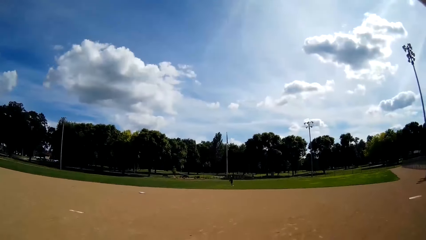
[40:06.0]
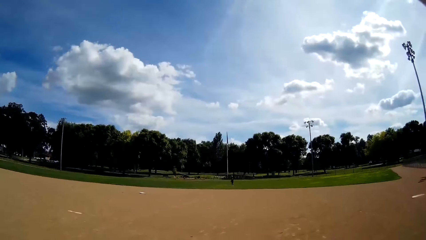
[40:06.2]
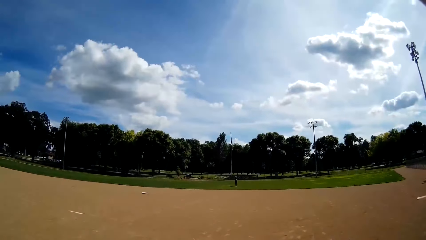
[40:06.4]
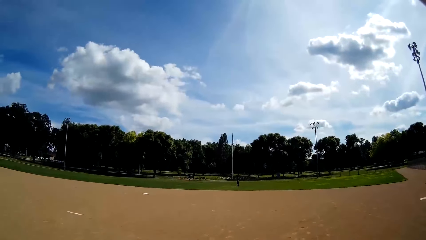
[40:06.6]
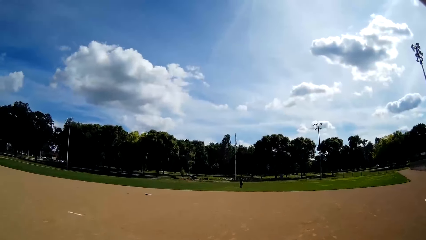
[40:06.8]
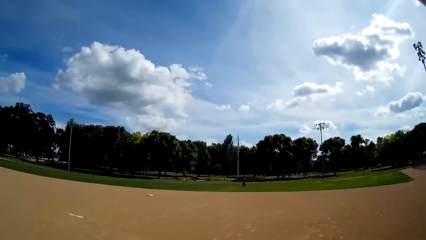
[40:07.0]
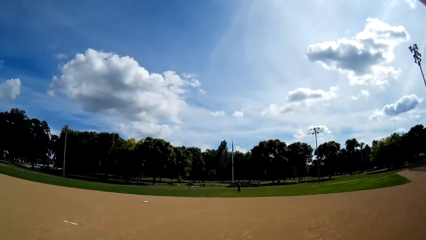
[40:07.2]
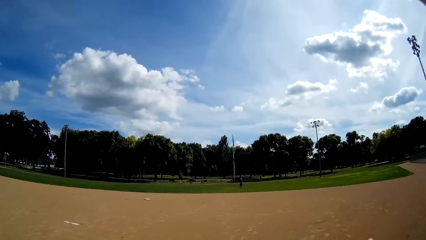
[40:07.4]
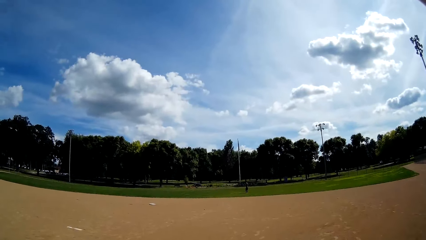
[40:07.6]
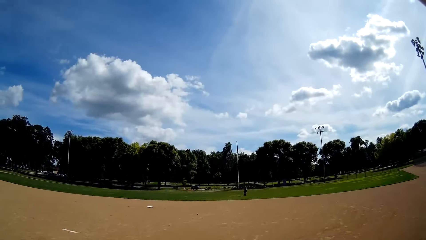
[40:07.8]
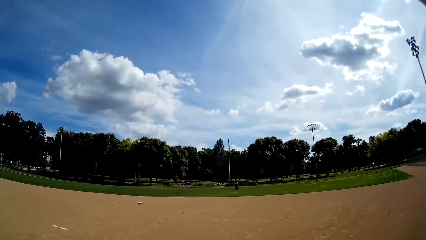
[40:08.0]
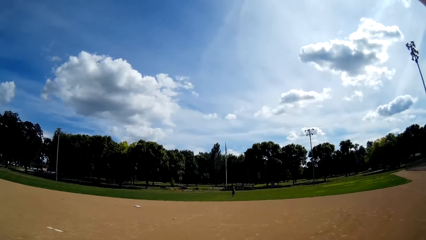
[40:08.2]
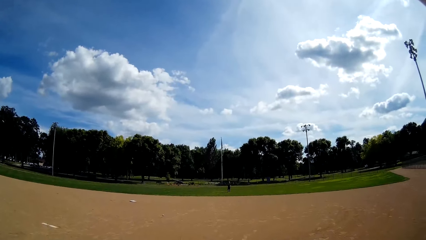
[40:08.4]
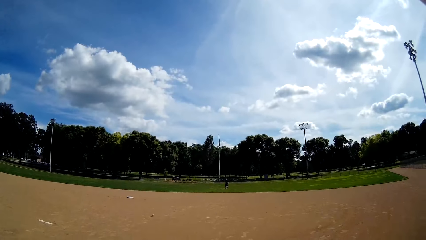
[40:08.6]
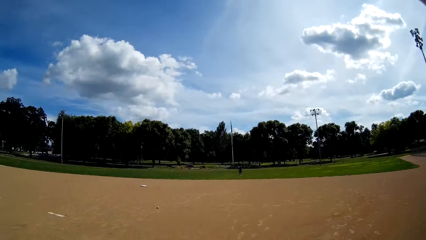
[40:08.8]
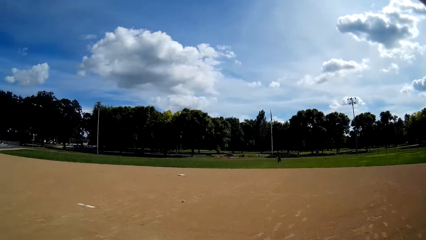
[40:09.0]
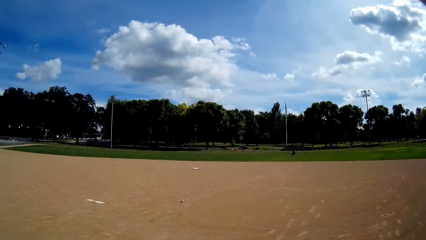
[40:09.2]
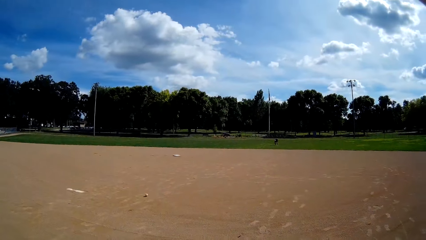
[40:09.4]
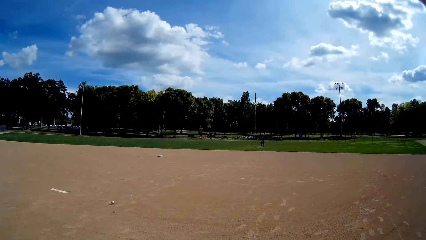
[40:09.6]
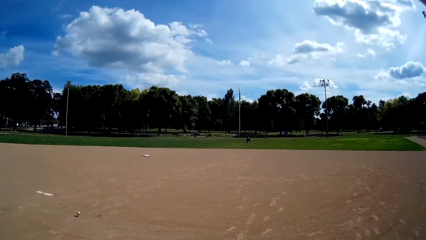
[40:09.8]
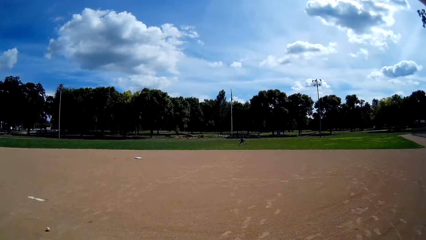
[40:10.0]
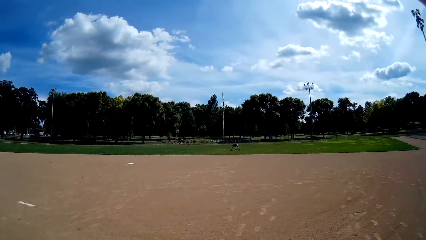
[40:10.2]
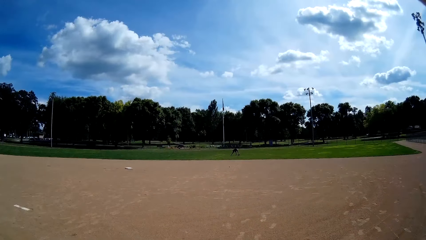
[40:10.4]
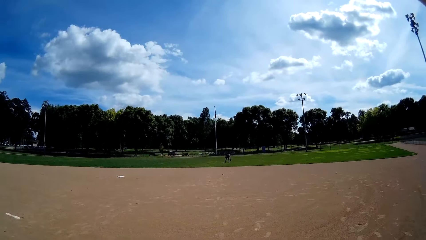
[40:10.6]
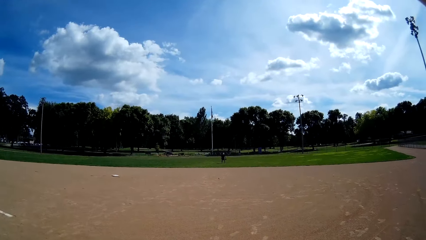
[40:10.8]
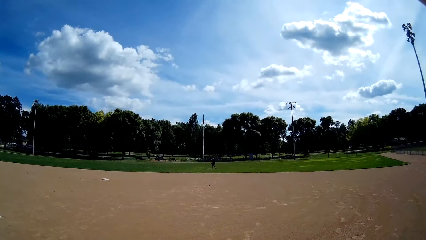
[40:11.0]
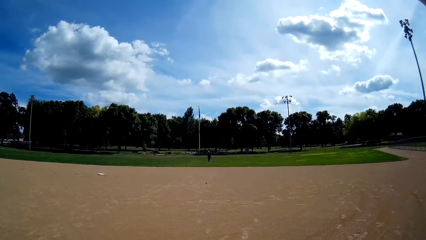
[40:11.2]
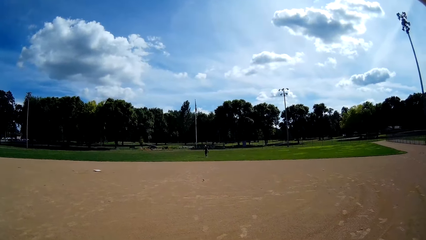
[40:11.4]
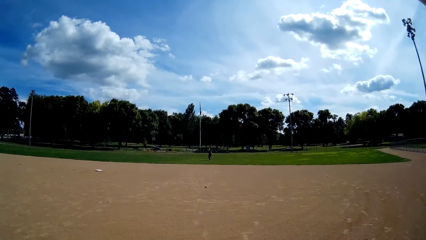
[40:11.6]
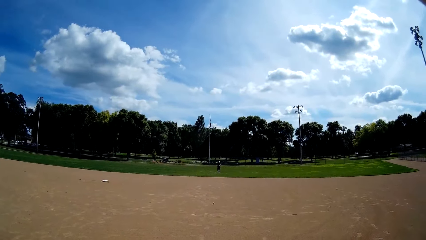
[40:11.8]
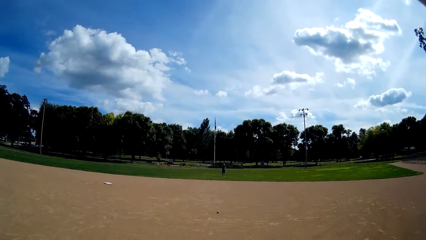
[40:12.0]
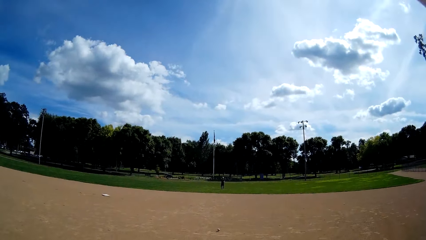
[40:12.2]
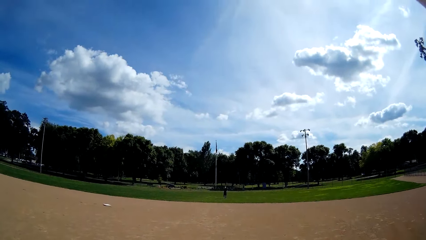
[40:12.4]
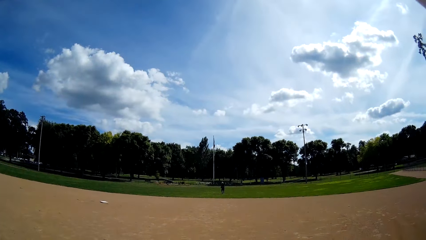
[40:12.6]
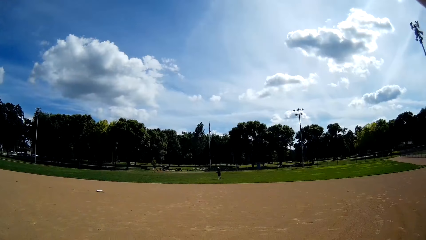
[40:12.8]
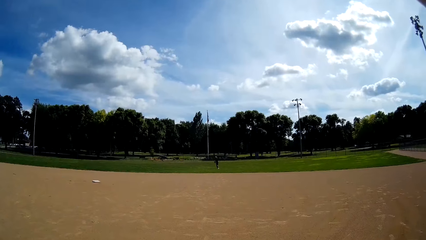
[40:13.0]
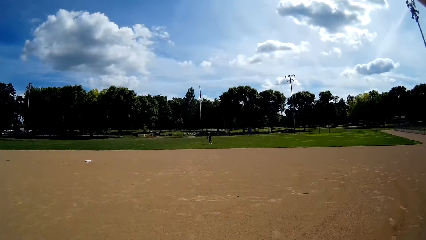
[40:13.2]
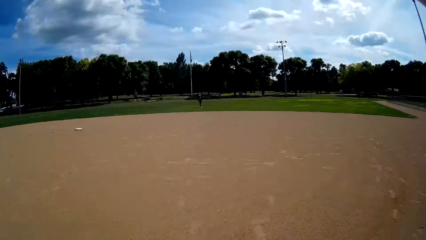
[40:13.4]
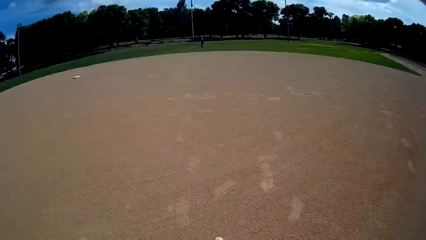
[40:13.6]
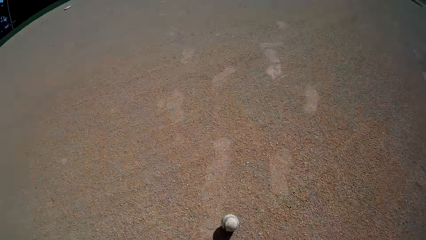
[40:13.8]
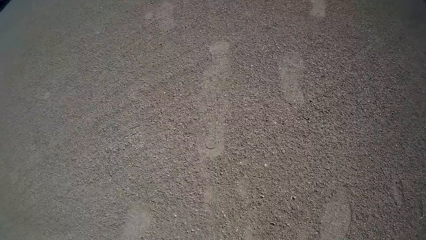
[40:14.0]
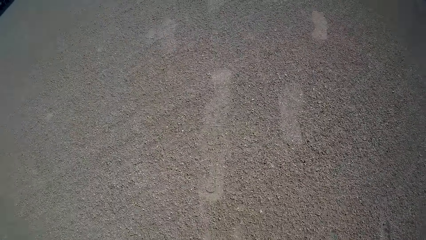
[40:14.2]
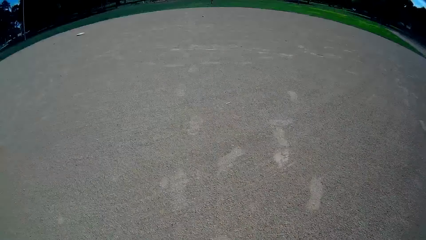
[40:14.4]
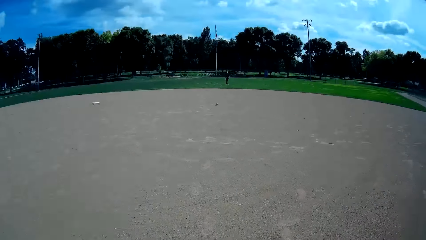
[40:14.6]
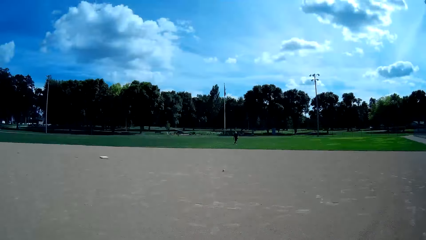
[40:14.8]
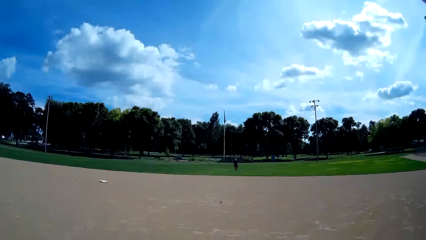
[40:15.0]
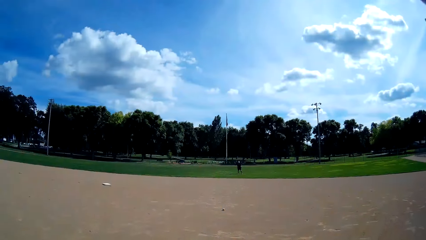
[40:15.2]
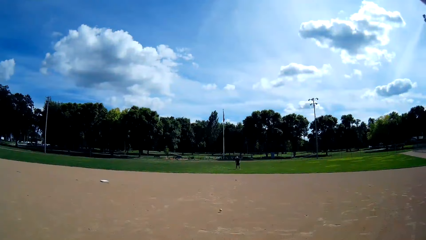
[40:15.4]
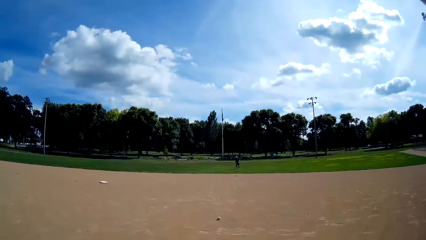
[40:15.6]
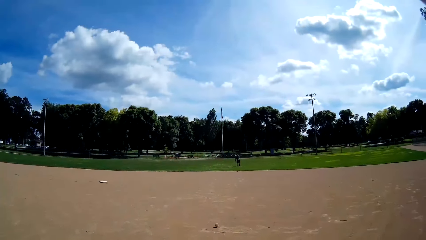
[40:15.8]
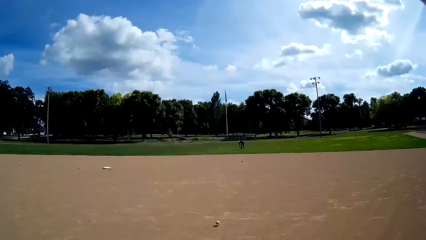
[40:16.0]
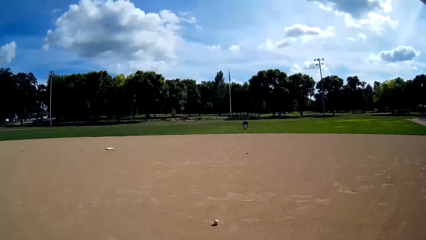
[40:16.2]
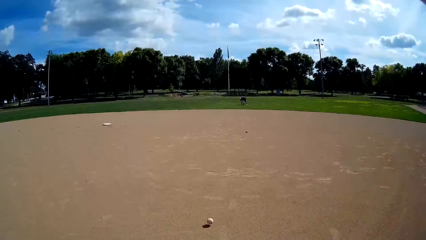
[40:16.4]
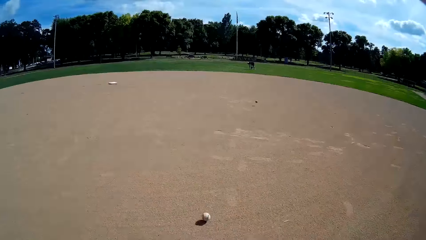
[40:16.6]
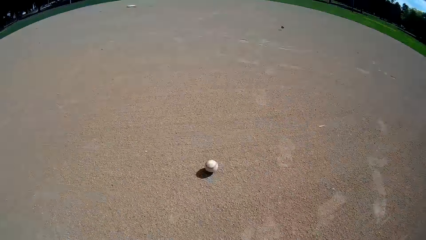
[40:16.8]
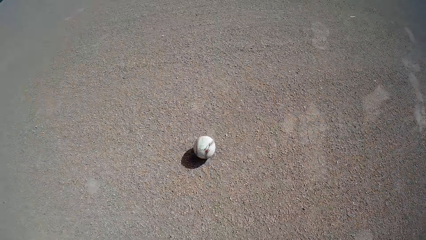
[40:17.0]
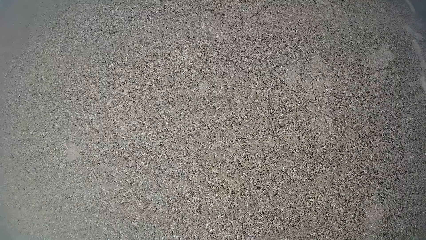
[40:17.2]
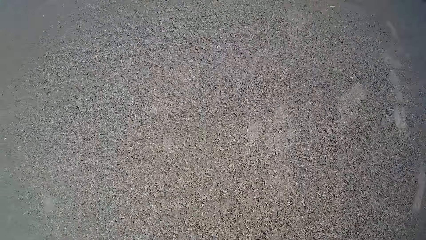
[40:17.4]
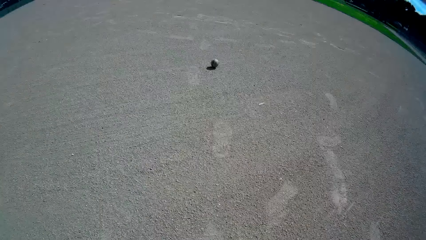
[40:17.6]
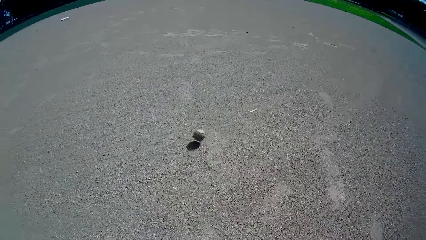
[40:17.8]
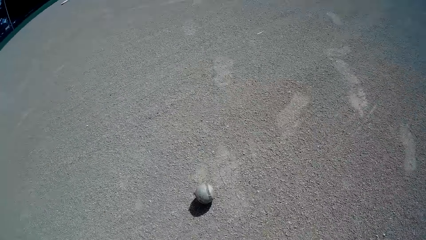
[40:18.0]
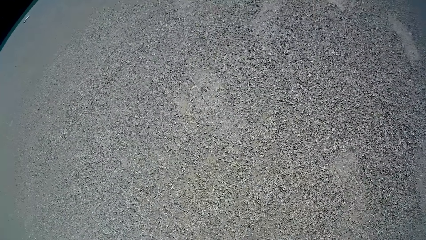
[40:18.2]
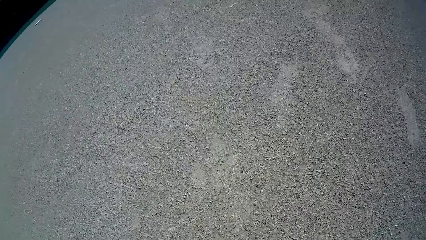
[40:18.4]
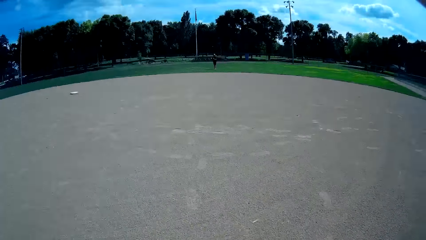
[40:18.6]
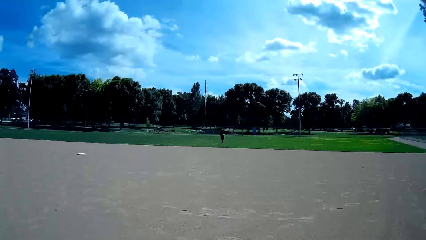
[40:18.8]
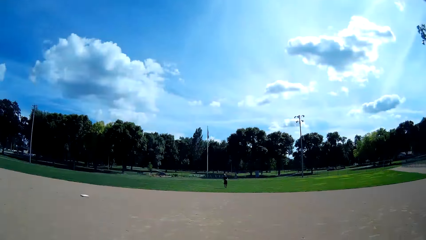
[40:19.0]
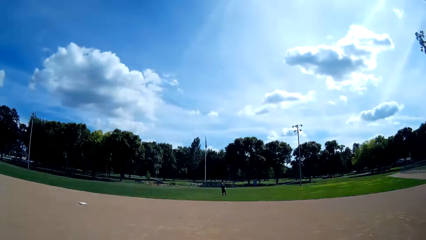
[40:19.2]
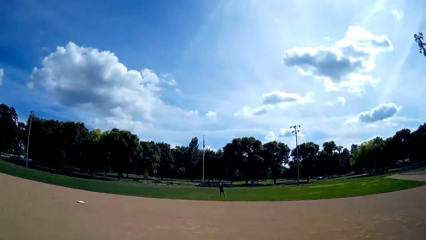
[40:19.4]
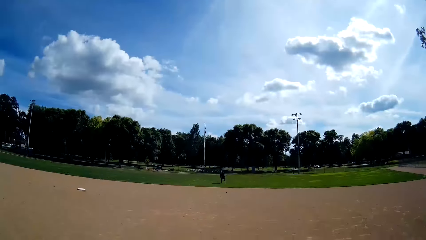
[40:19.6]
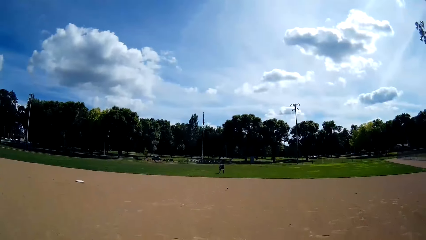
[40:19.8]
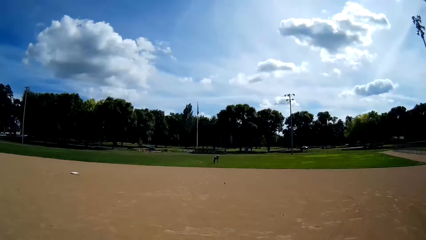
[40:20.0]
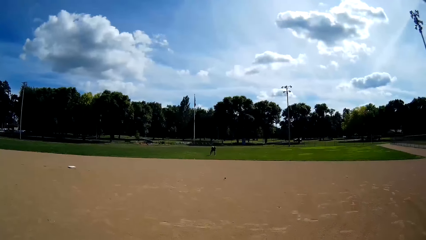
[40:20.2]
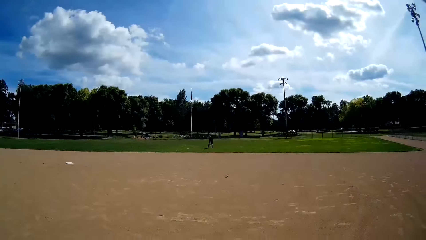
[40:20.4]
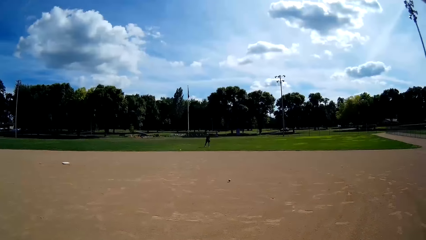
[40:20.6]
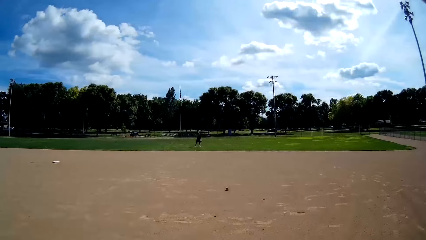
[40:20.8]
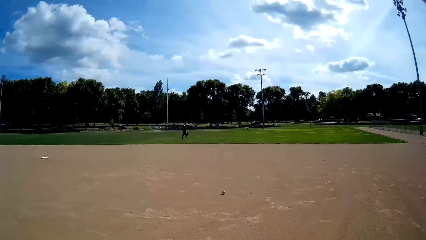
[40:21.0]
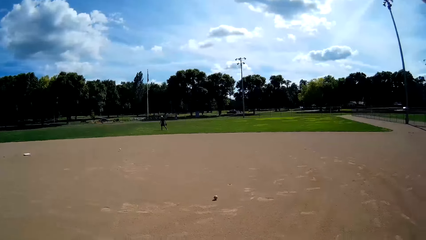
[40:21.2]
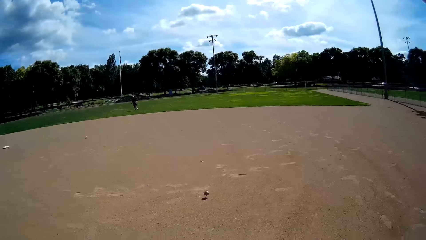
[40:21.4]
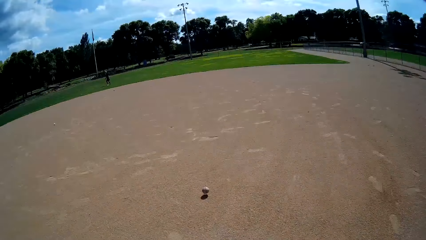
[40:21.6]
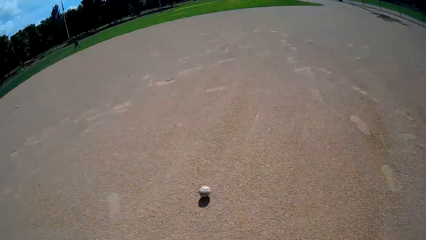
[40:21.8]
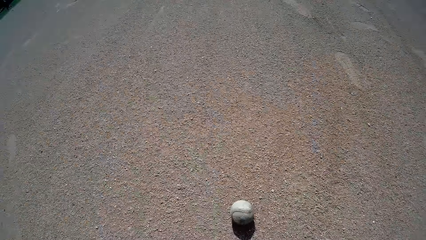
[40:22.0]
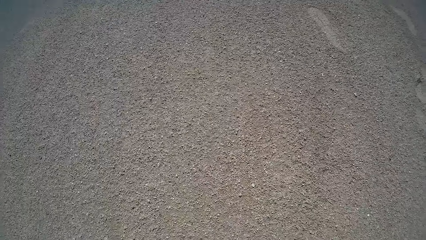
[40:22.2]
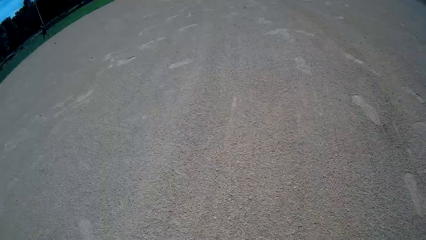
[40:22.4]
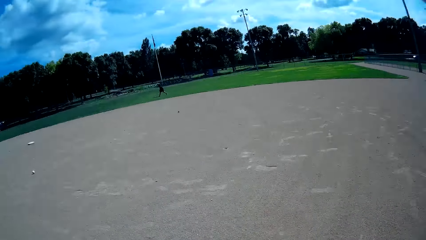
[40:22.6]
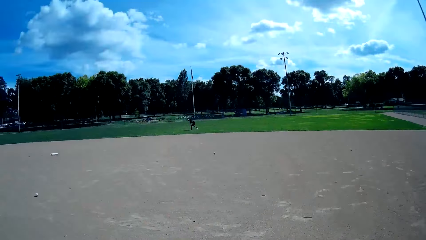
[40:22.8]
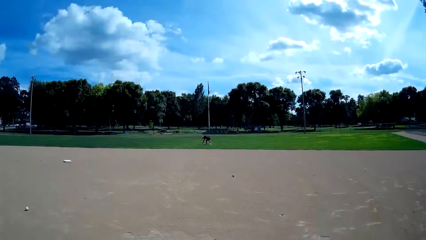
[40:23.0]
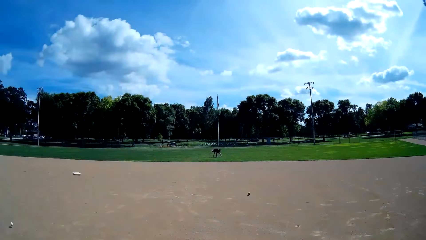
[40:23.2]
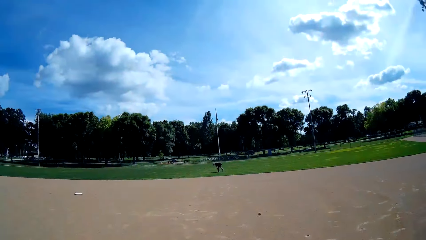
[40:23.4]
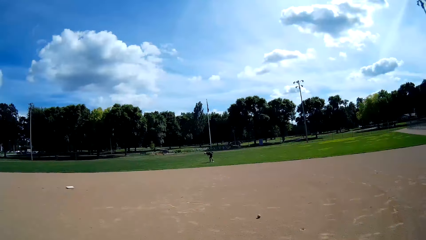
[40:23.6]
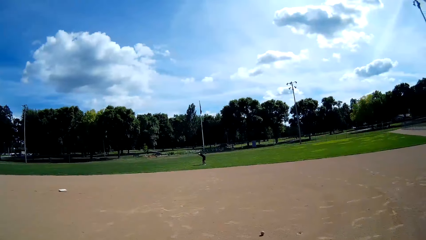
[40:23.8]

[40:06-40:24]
A man rolls several balls towards the camera wearer. The man throws a baseball to the camera wearer. The camera wearer picks up the balls from the ground. The man throws the baseball to the camera wearer. The man throws the baseball to the camera wearer again.
